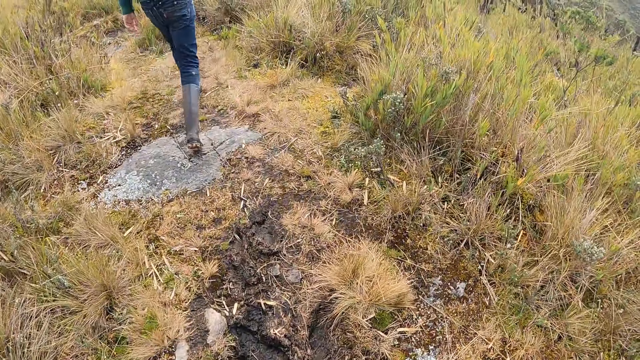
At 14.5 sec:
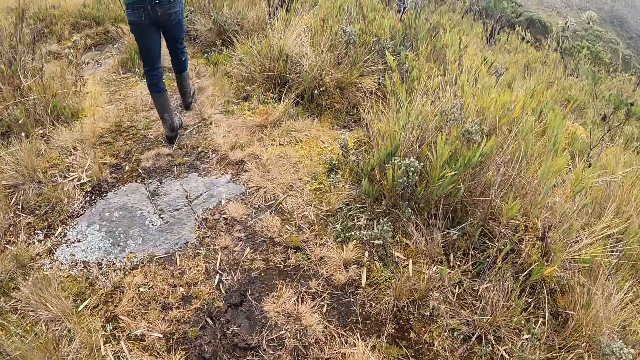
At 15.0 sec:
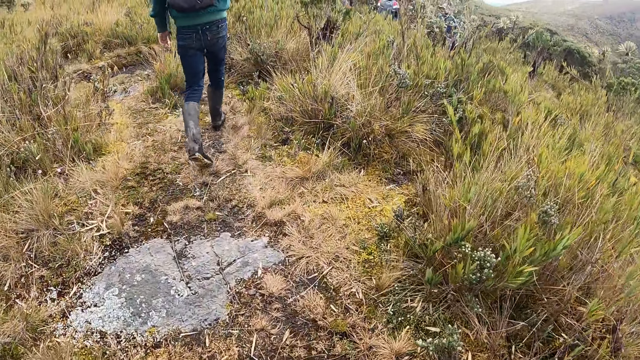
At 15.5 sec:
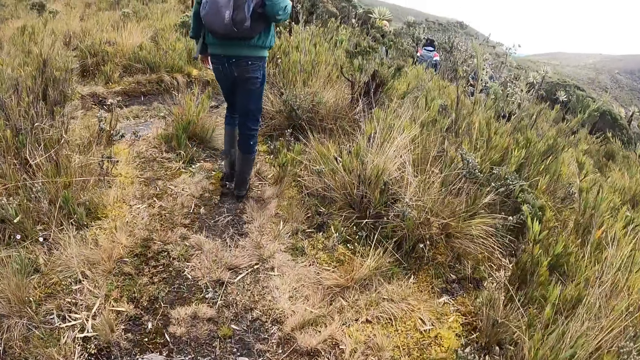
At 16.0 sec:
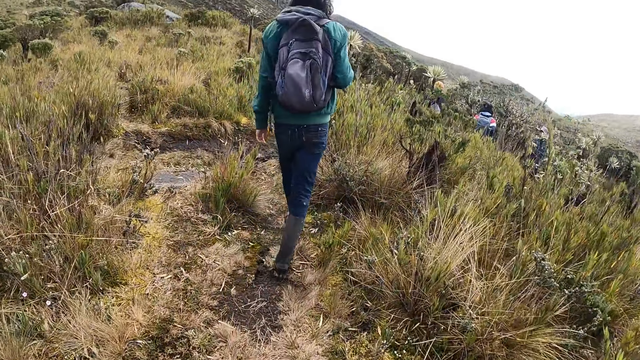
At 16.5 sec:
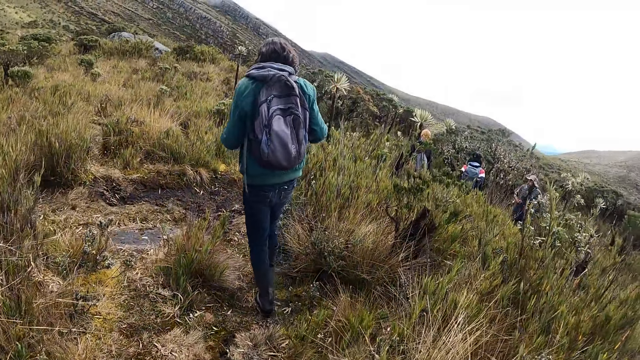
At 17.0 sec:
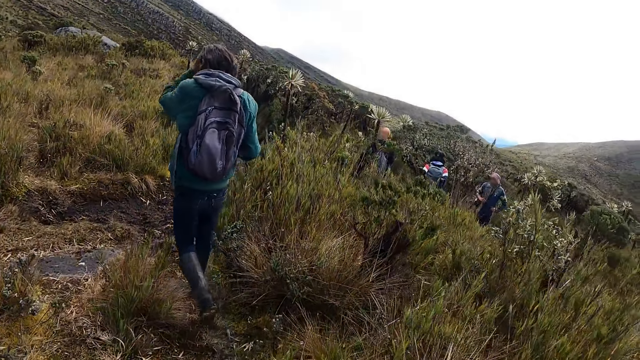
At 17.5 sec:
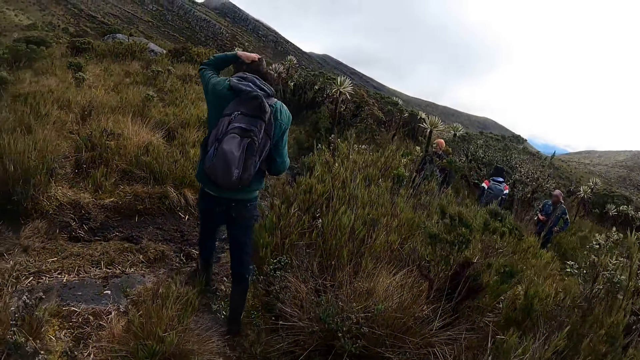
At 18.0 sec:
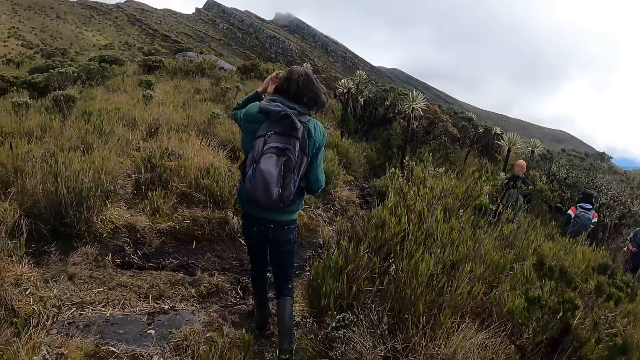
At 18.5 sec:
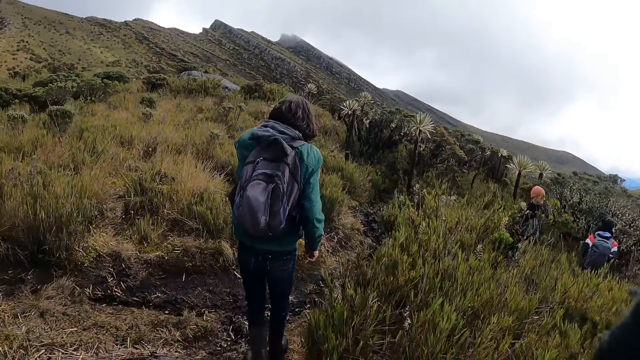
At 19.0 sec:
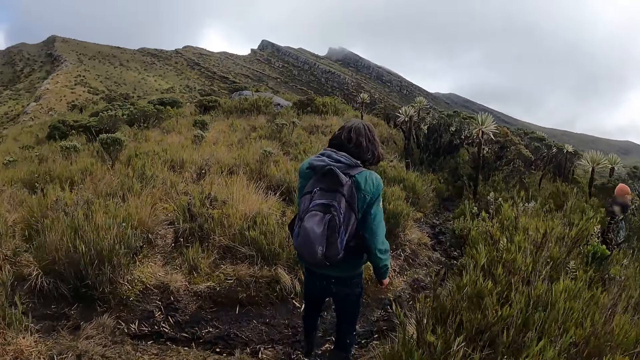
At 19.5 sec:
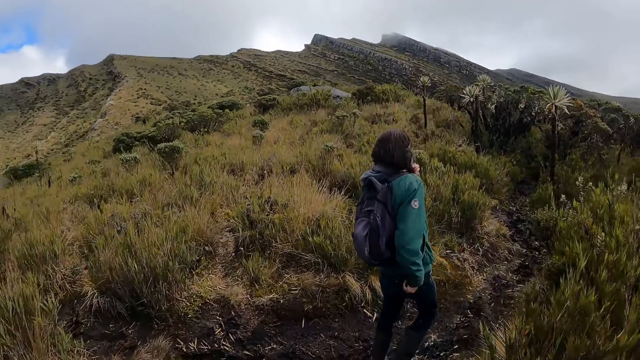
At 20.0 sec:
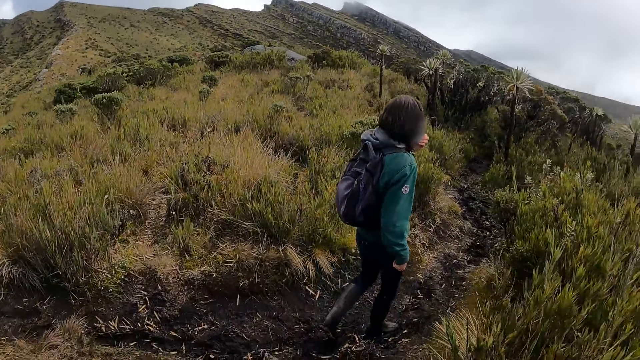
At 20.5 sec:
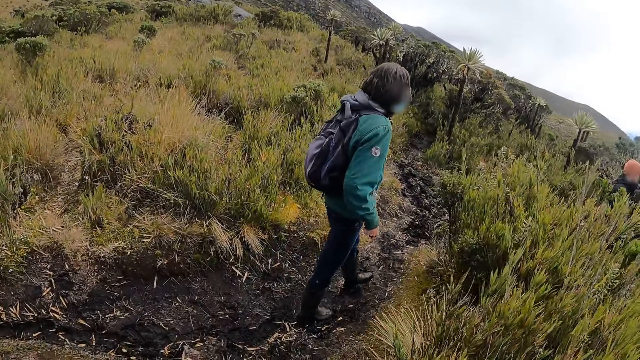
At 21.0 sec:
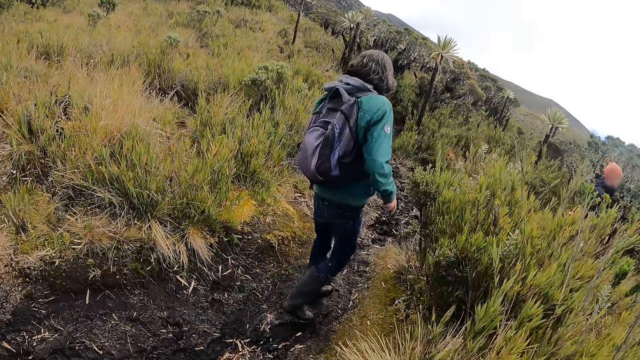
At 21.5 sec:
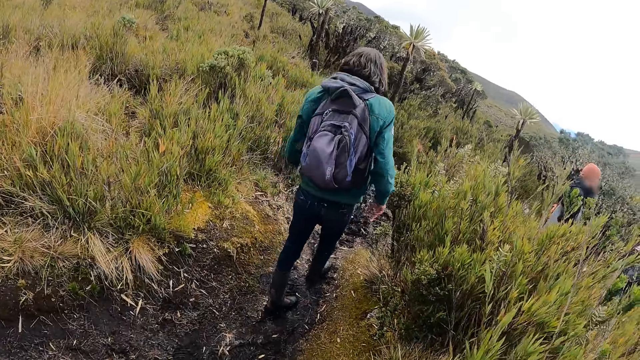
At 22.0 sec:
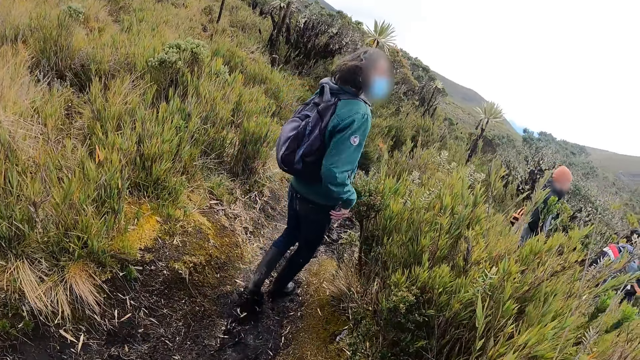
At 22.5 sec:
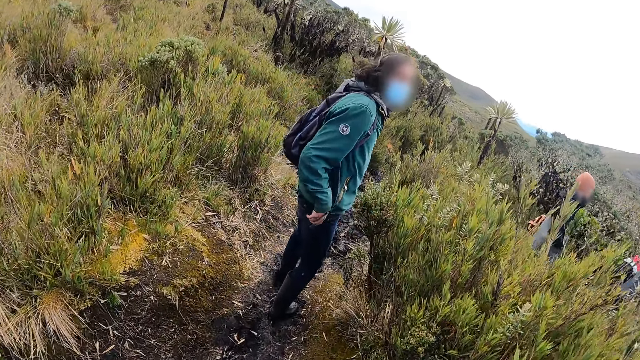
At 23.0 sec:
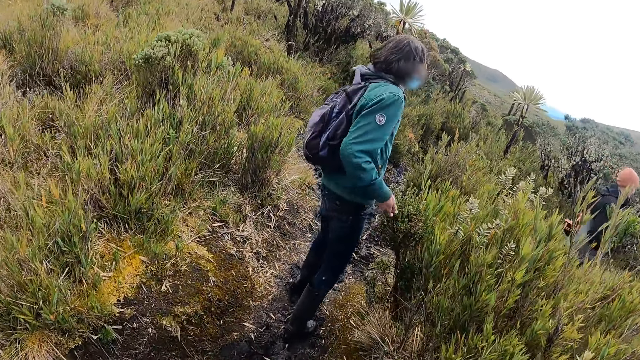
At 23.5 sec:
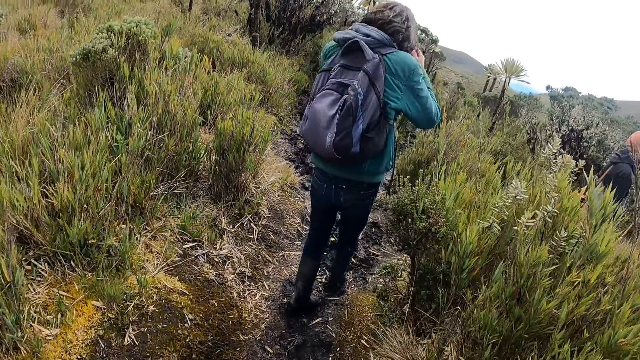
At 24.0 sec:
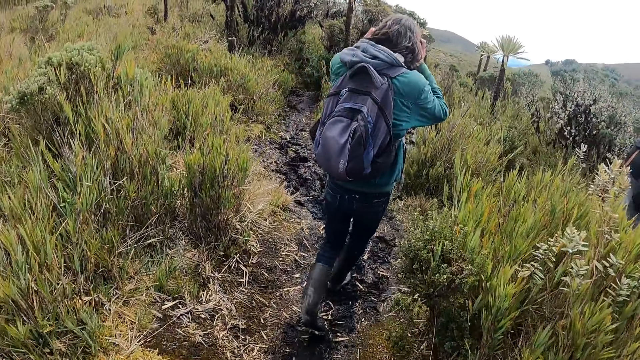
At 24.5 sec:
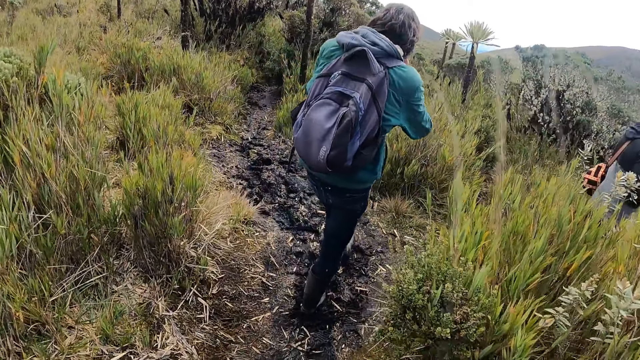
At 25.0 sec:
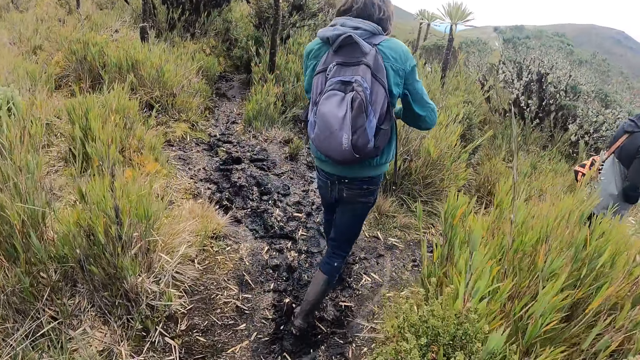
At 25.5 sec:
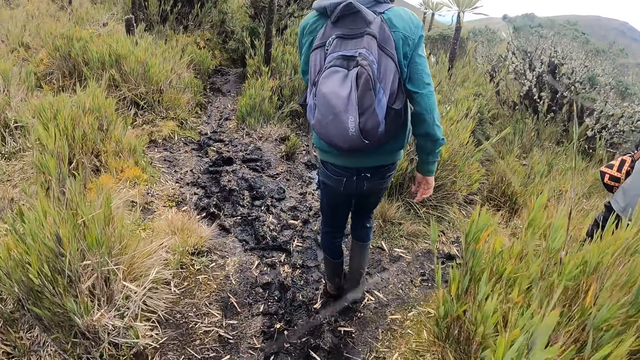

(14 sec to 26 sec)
A man appears. Another man adjusts his hair with his left hand. The camera wearer interacts with the other man. The other man looks at the camera. The other man adjusts his hair with his hands.

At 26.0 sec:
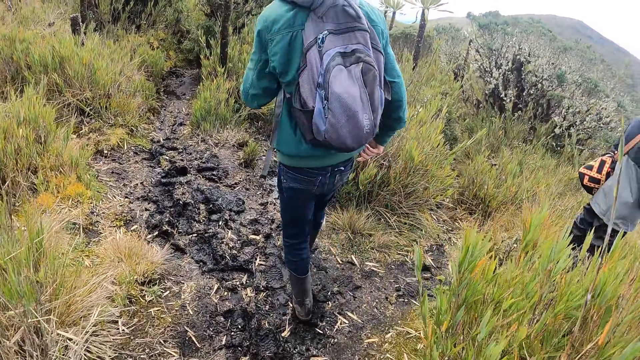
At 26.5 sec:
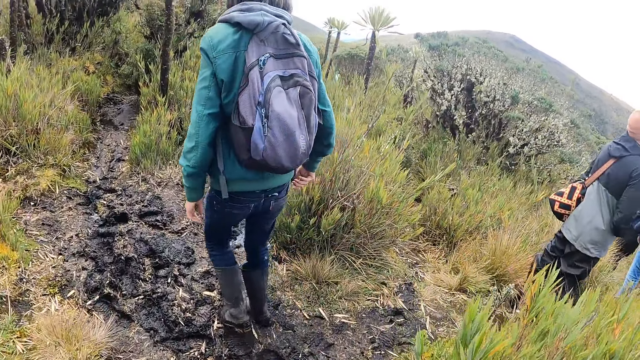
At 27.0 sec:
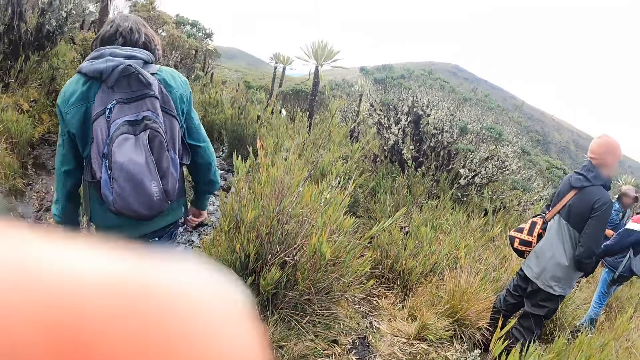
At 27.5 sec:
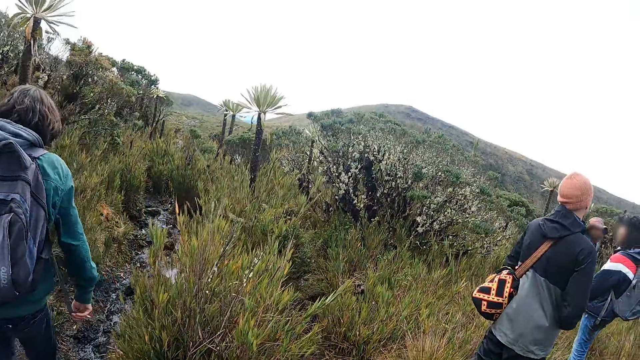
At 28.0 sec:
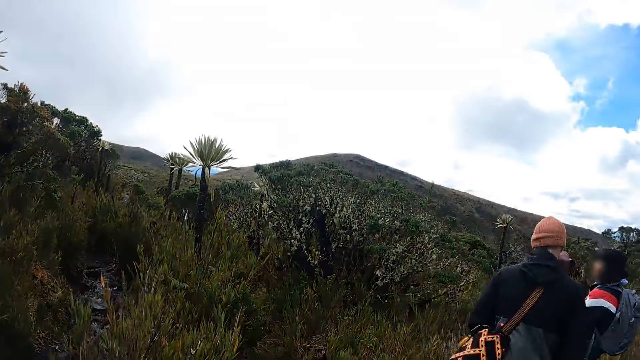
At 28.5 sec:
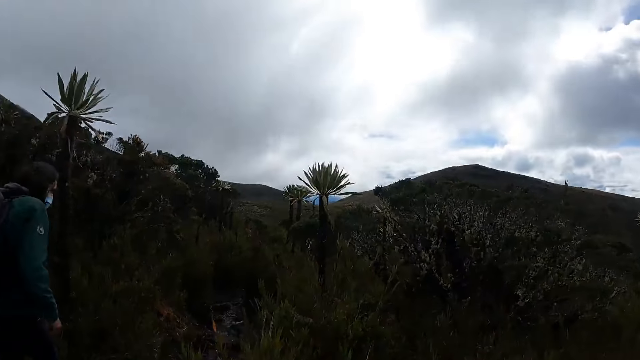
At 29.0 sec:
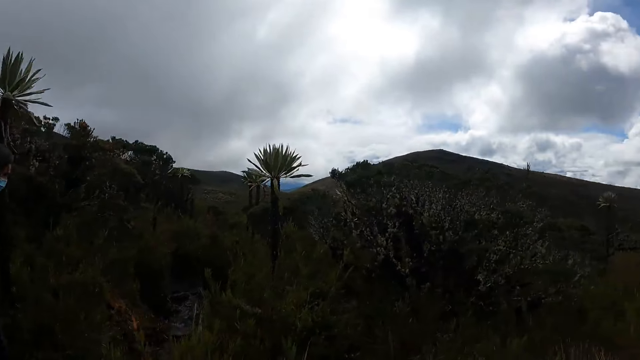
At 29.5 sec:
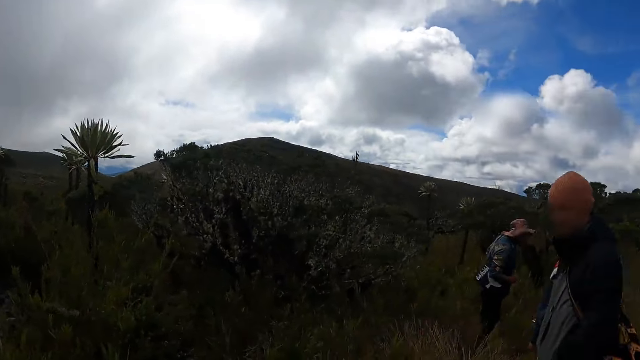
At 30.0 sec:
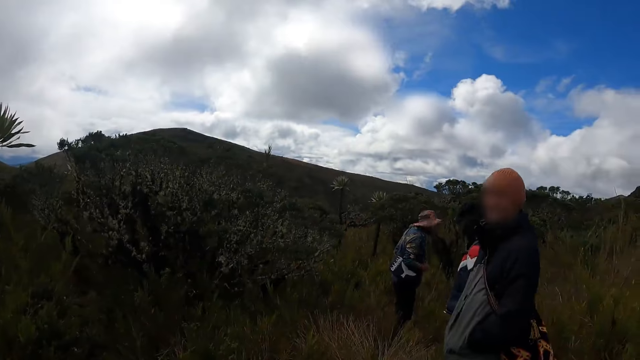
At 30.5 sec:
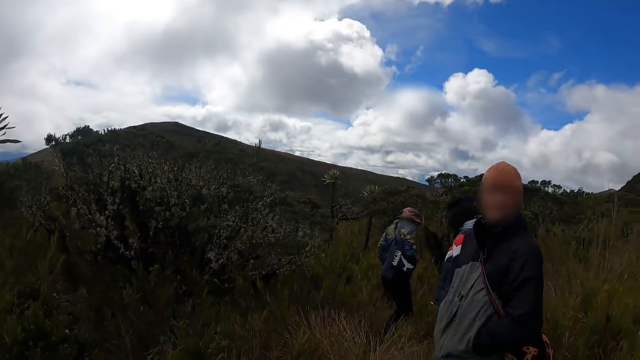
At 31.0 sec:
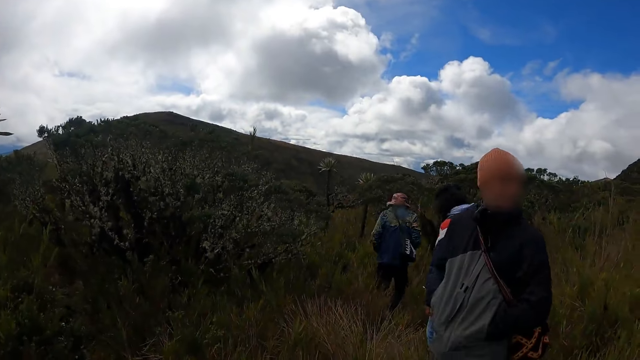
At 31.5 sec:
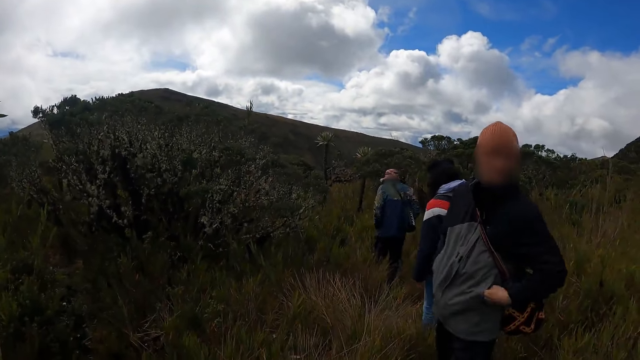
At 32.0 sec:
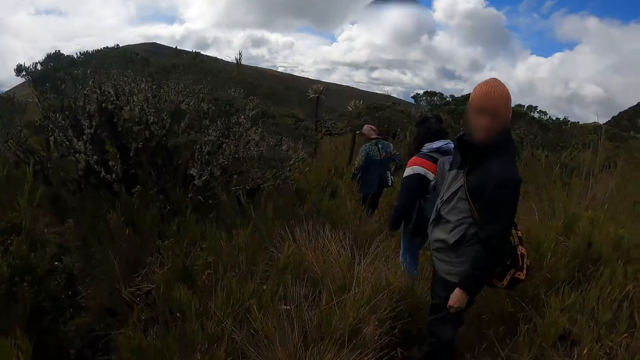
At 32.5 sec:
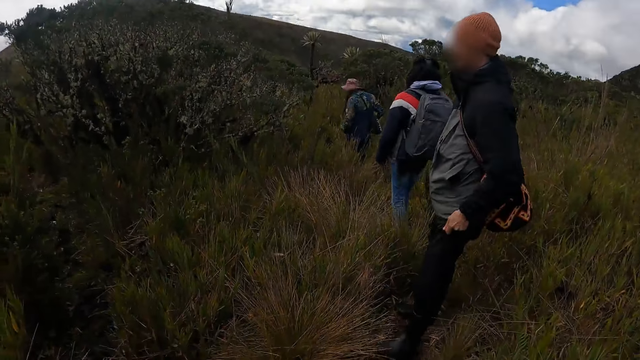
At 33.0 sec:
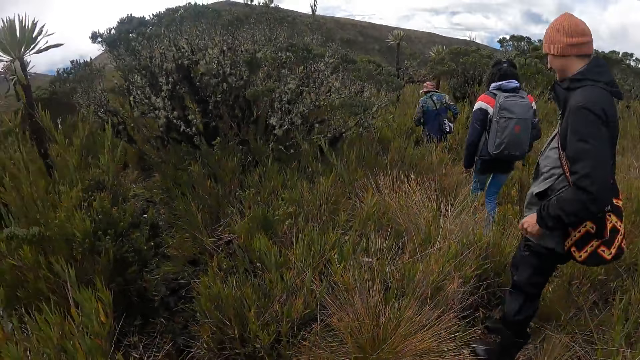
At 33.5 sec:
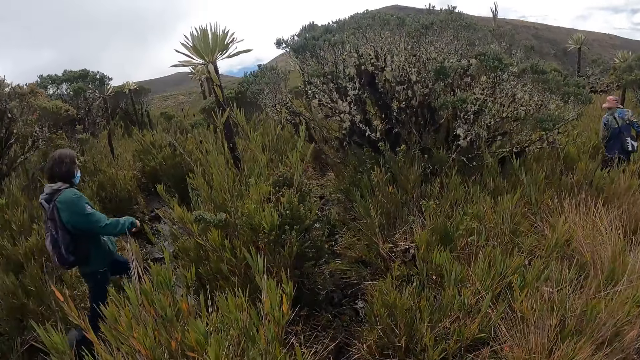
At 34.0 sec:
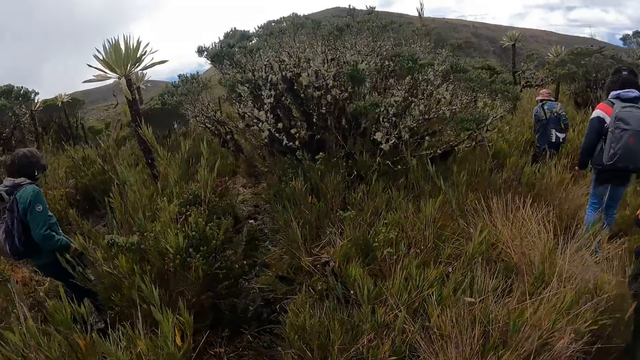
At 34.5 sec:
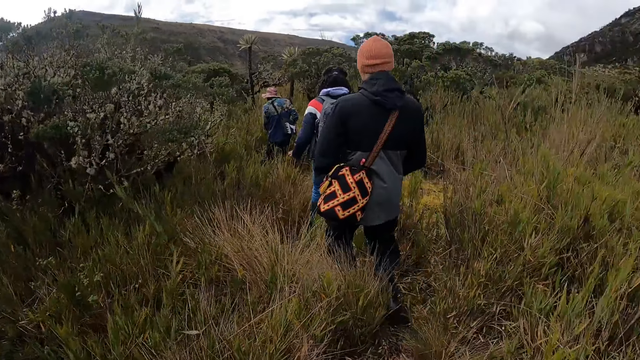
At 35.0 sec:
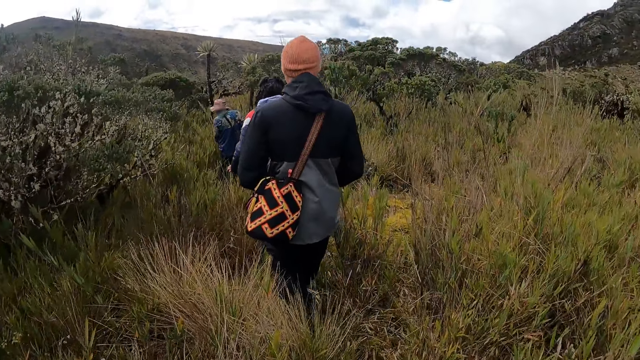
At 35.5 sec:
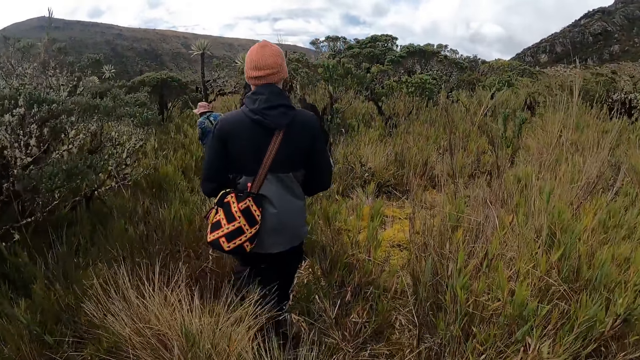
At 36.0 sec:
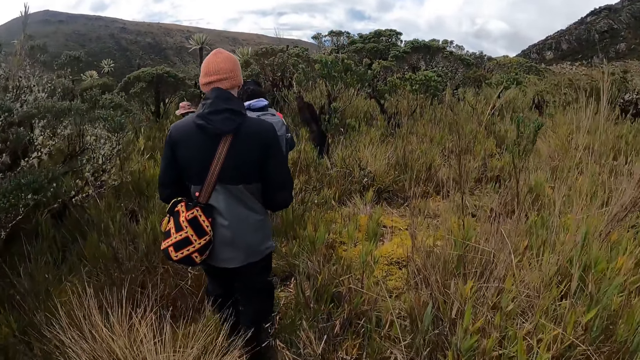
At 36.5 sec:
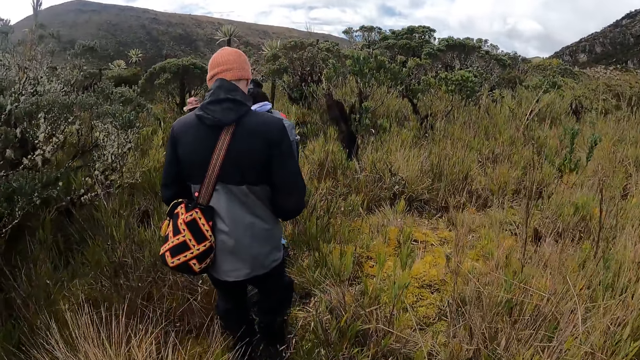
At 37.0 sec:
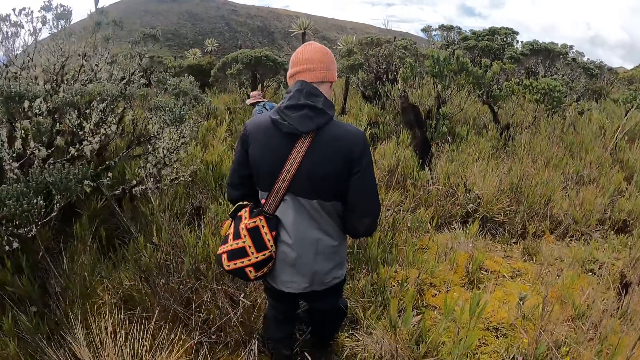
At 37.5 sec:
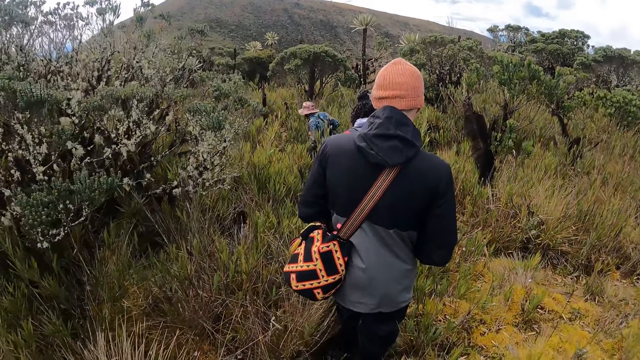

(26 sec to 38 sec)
A man walks a few steps. A woman looks at the far end. The camera wearer interacts with another man. Another man walks in the hike field. The camera wearer walks with a group of people in the bush. The first man walks in the hike field. Another man walks in the hike field.
